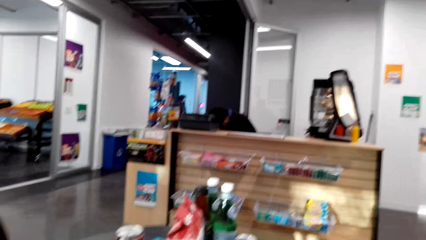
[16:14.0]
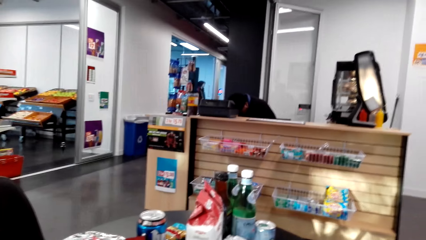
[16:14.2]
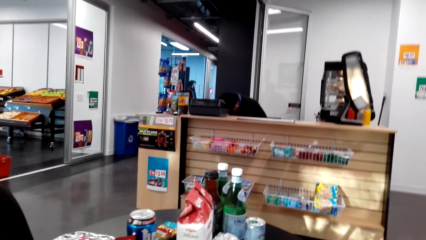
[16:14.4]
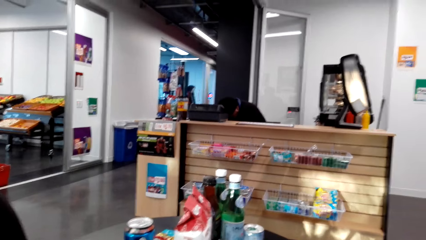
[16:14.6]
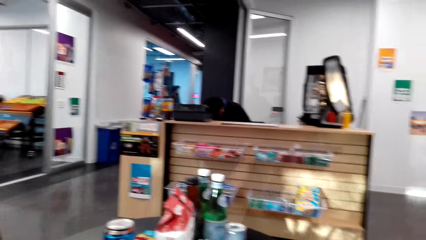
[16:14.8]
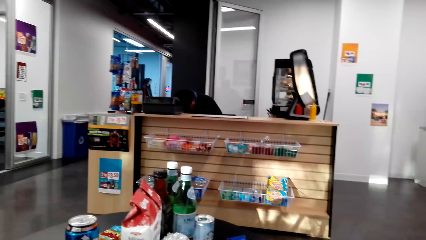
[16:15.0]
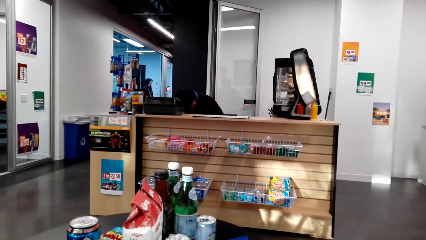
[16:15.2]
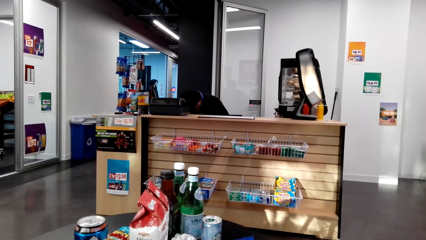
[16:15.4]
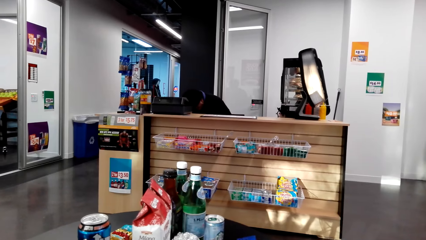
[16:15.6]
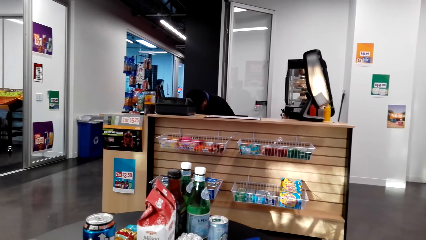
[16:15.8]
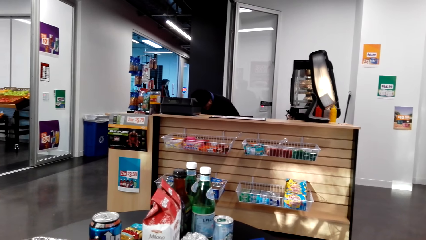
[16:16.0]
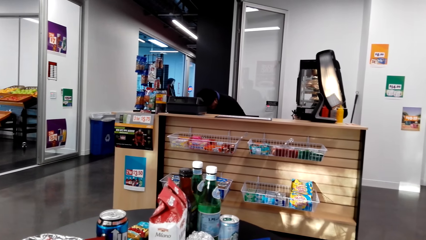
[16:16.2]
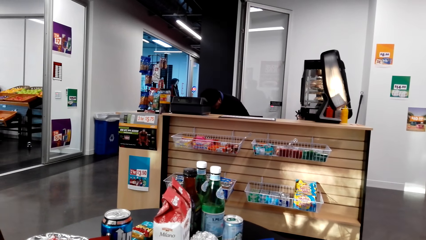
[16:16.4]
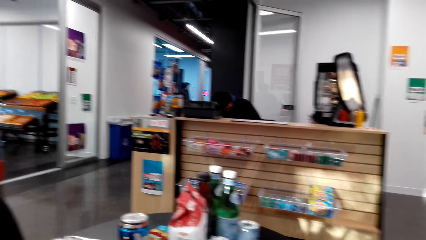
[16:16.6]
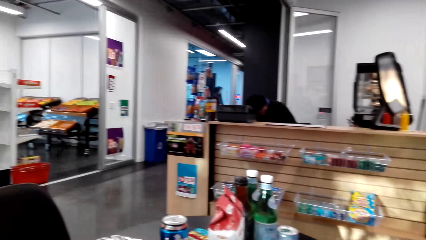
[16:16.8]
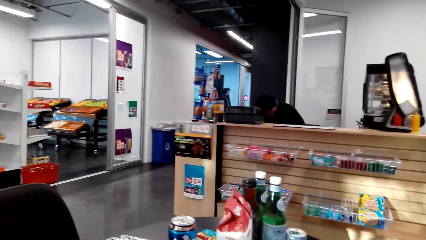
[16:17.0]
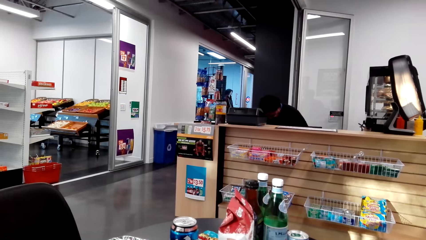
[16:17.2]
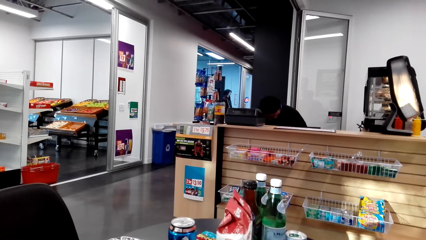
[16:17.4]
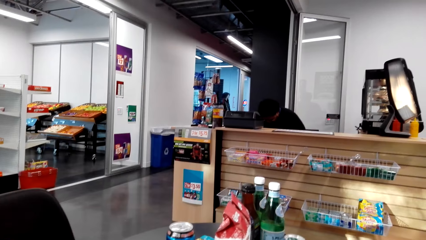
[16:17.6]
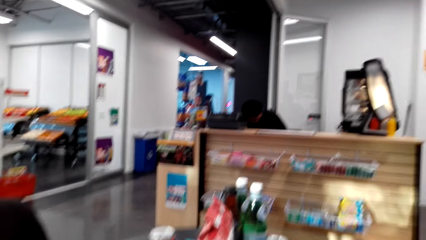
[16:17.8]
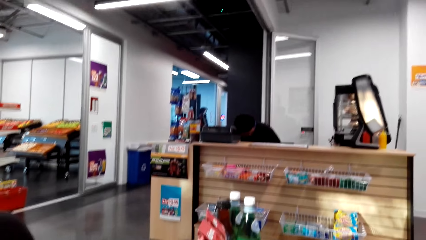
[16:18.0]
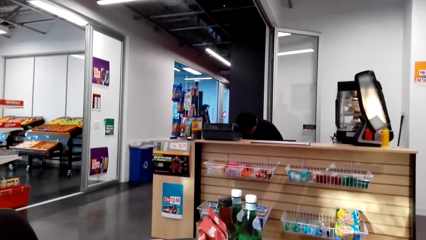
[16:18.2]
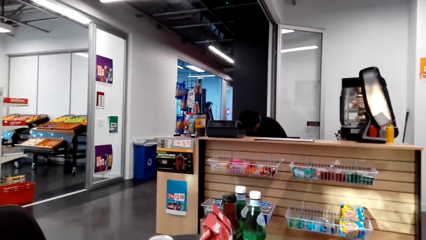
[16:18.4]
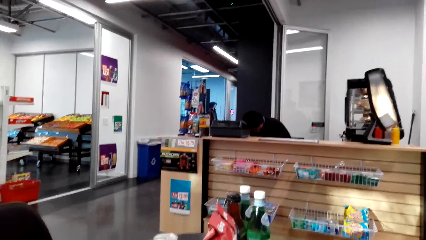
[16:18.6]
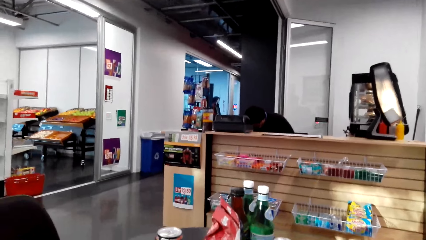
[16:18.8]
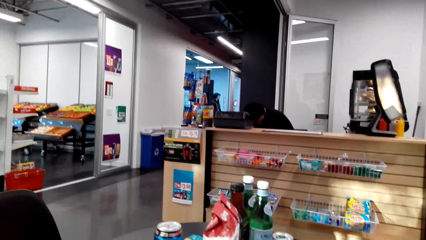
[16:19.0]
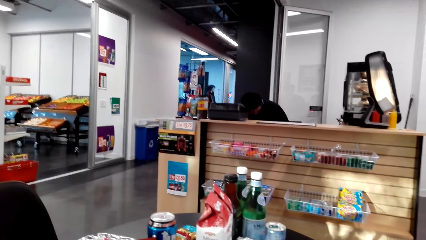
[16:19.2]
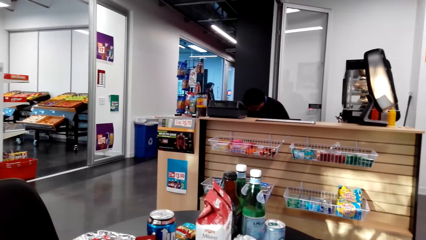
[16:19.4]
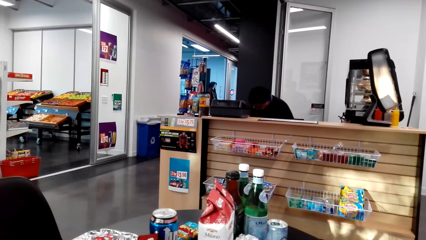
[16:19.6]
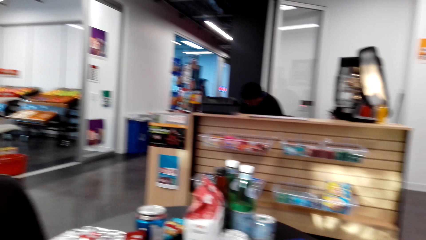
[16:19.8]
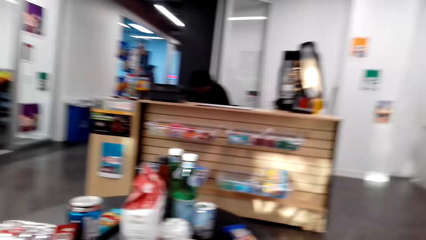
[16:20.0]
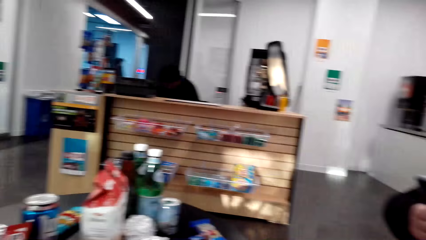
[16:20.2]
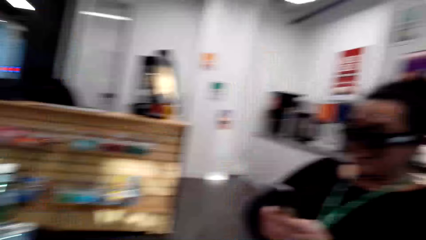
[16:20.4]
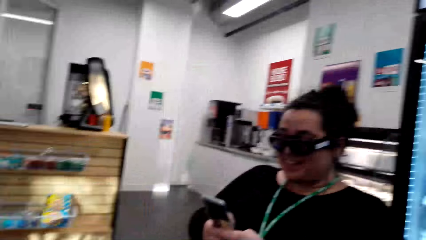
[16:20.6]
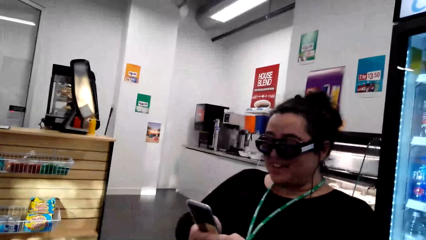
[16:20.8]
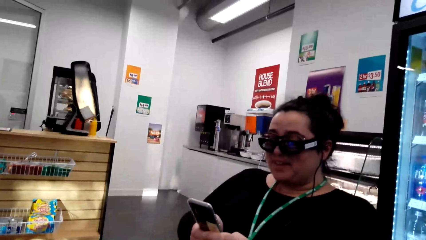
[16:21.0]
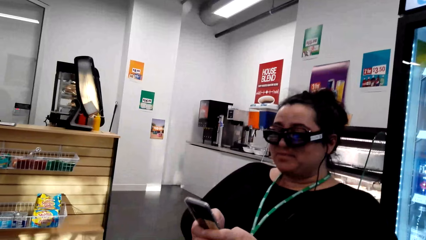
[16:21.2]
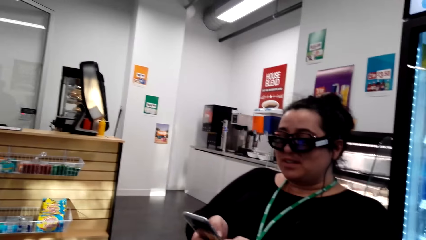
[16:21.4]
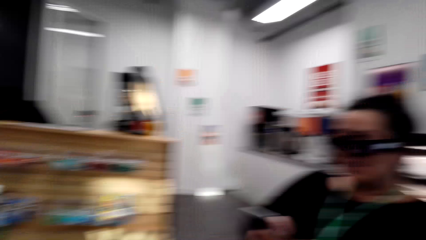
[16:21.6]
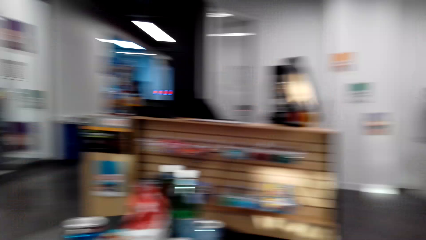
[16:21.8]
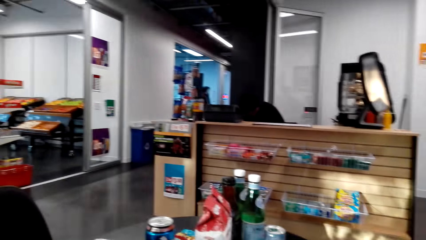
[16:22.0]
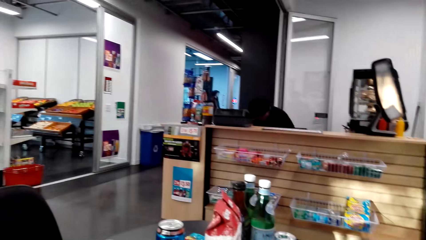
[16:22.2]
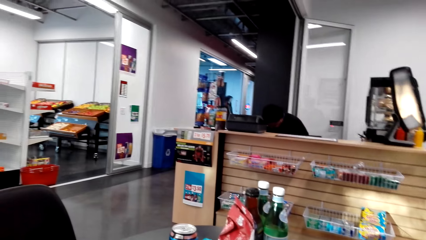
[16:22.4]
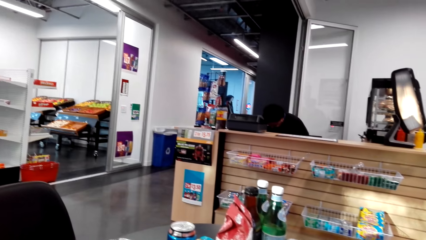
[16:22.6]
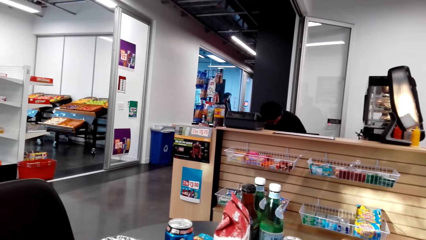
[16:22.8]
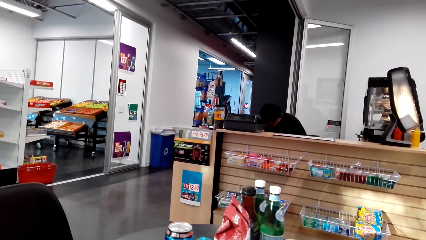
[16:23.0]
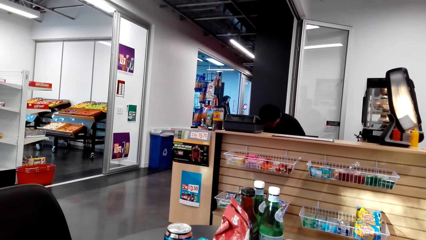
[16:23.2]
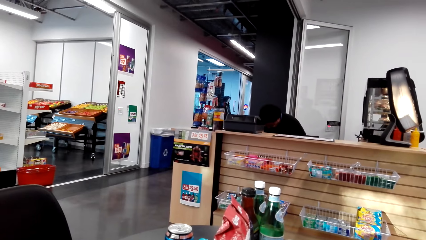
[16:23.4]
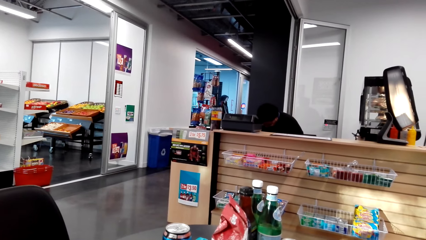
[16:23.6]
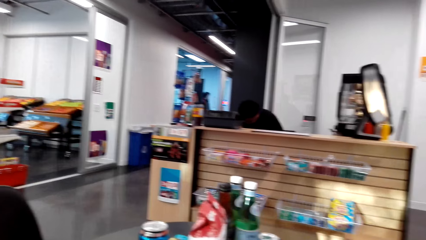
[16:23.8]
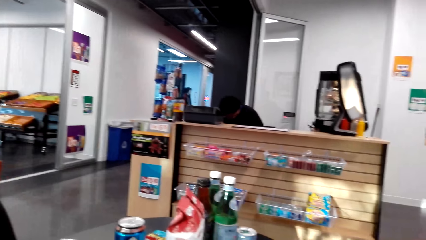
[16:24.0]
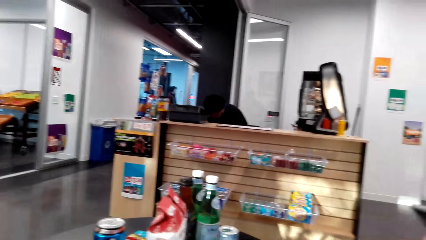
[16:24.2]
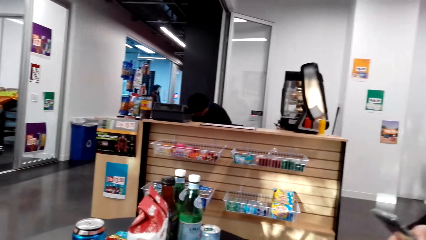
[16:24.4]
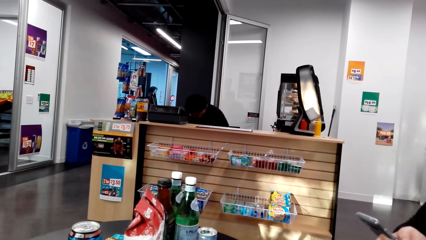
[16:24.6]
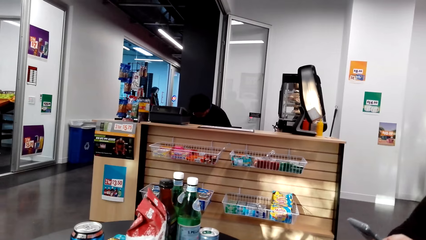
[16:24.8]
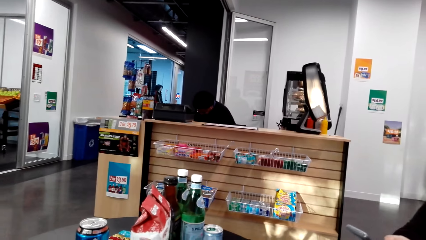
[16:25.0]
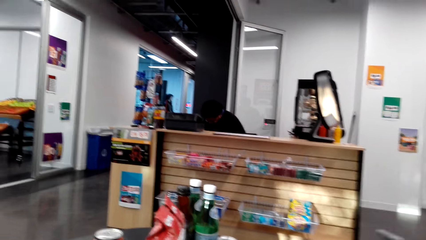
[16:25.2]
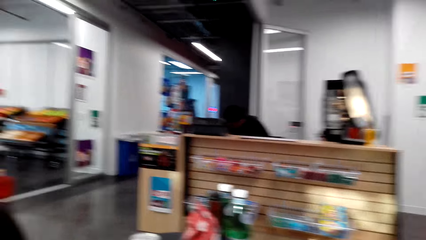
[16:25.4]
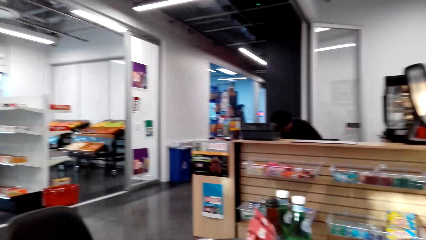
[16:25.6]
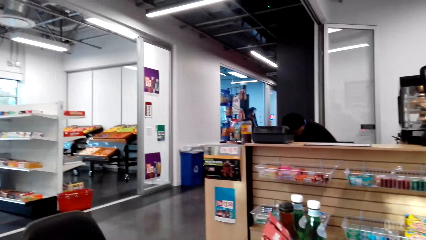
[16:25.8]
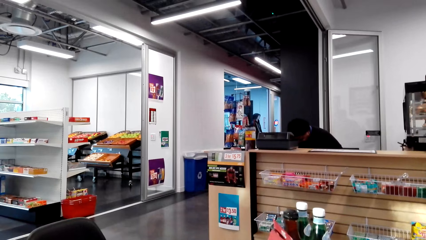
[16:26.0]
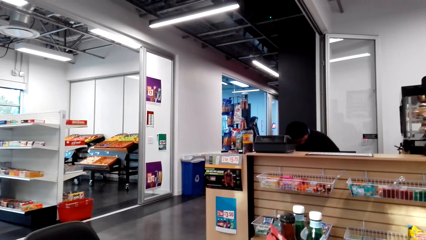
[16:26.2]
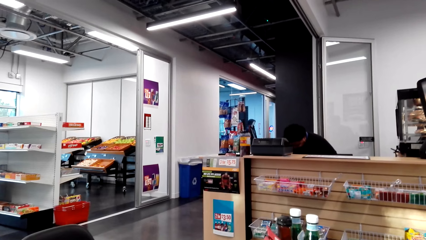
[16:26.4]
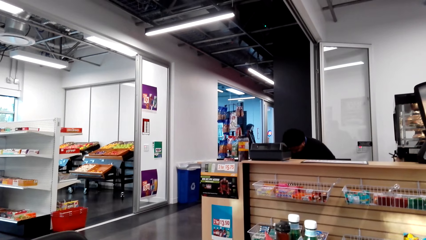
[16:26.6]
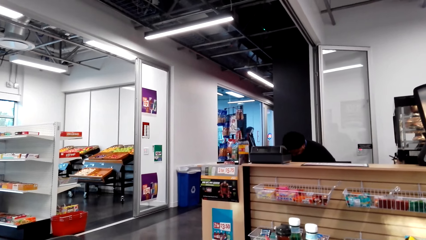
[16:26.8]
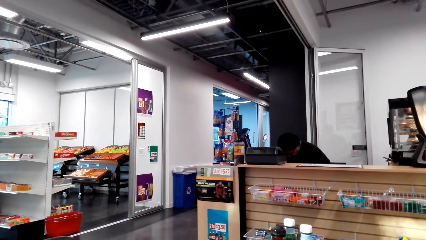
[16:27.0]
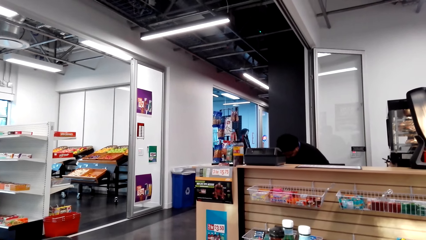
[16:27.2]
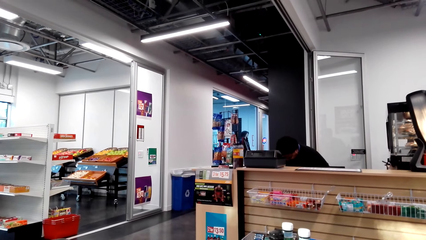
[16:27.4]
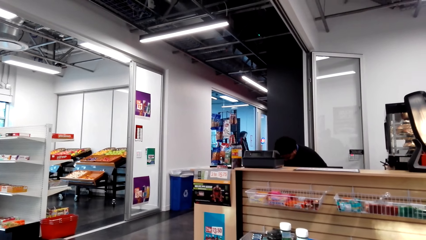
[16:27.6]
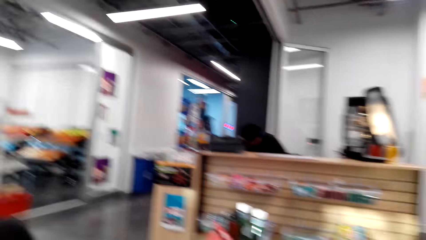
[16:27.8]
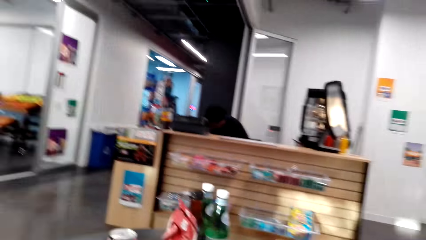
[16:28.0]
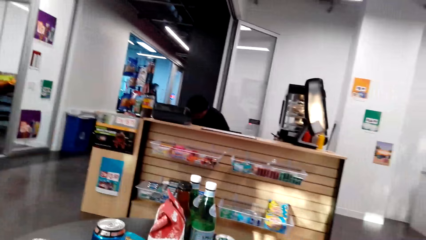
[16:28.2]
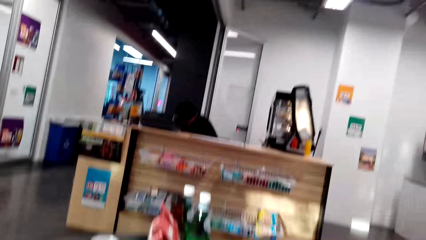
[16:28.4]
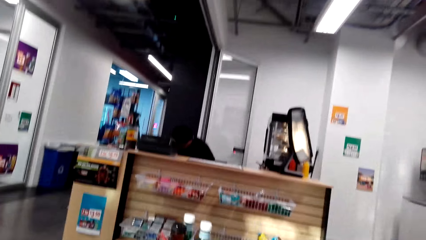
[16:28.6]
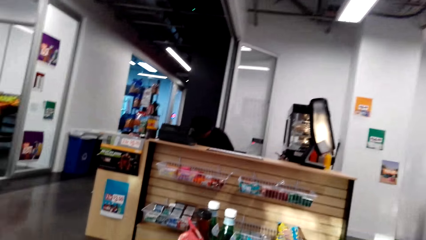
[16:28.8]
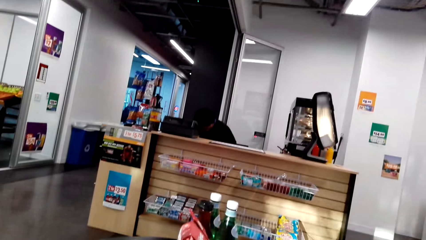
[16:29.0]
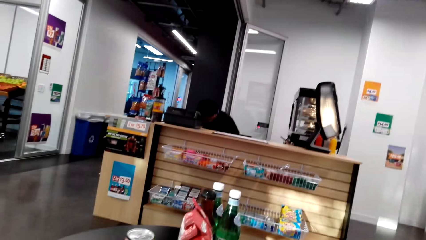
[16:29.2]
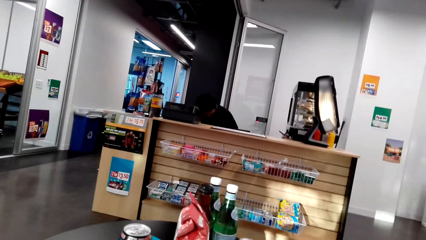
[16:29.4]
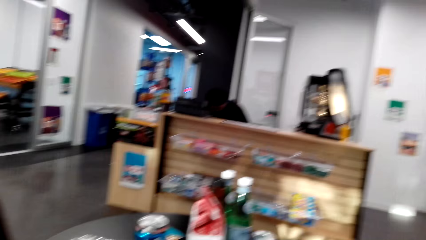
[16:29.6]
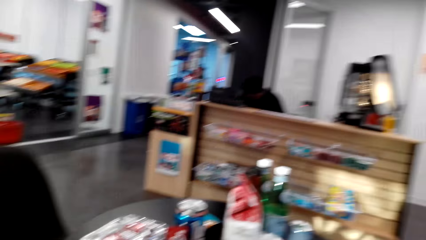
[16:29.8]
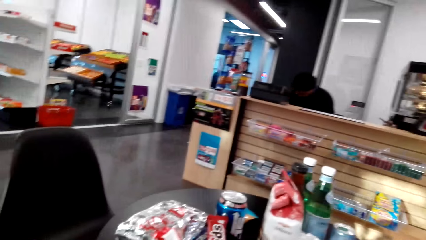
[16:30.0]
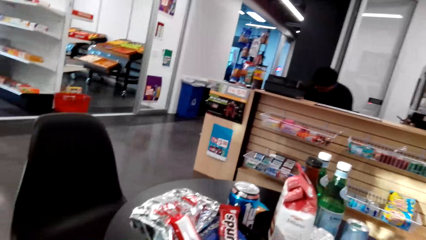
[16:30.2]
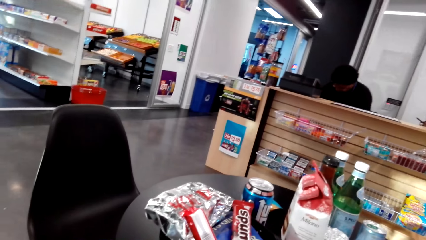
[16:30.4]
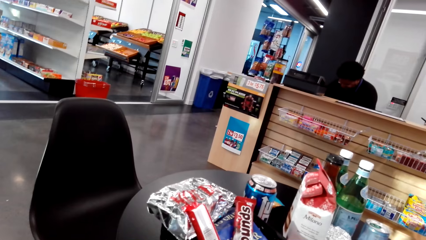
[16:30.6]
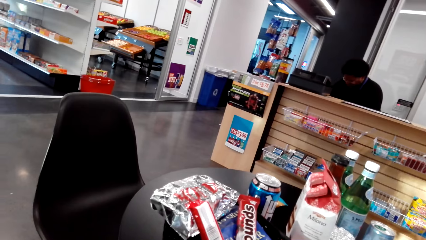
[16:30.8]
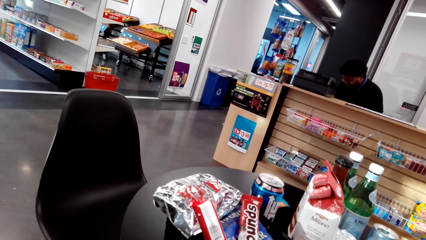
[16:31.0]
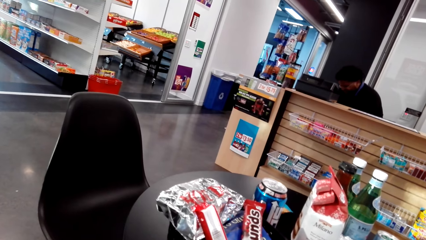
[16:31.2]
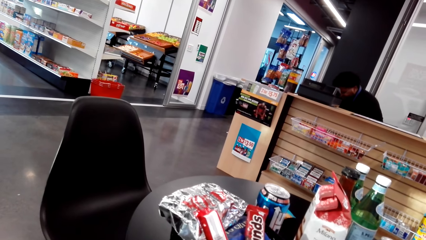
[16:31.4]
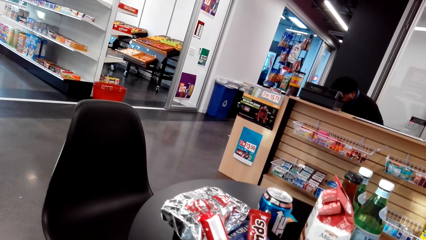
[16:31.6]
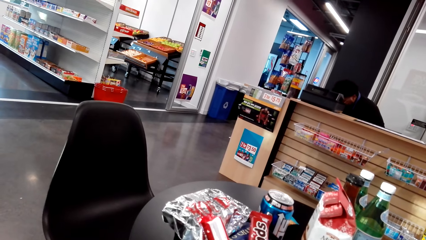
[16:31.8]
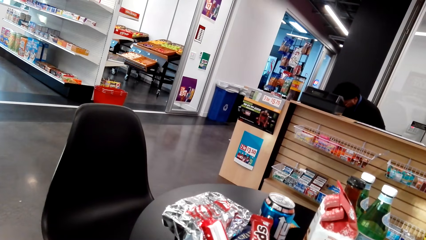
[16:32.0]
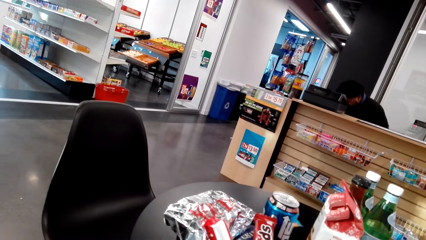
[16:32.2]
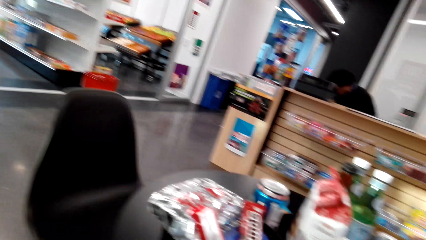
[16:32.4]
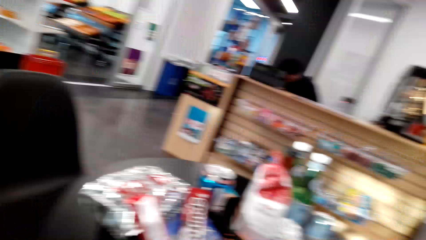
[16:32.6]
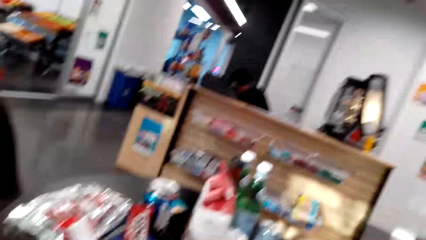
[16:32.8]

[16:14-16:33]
The camera wearer looks around the supermarket and stares at the counter. A woman operates a phone. The camera wearer talks with the woman. They look at the counter. They look at the table.
